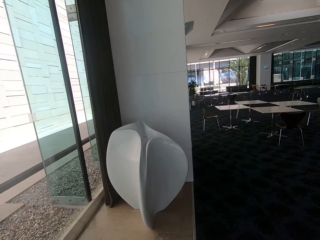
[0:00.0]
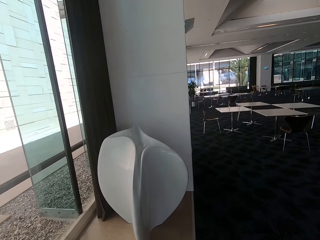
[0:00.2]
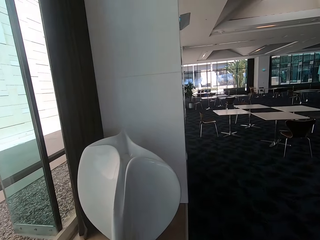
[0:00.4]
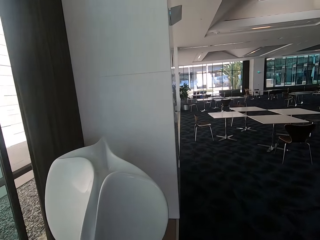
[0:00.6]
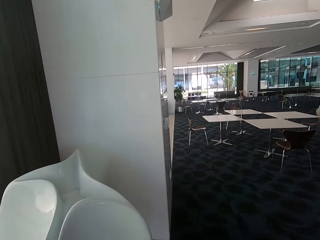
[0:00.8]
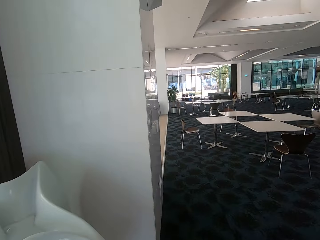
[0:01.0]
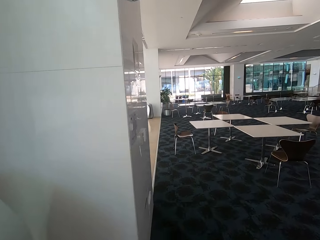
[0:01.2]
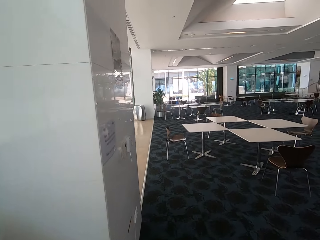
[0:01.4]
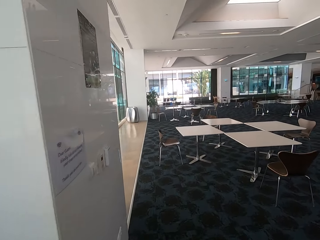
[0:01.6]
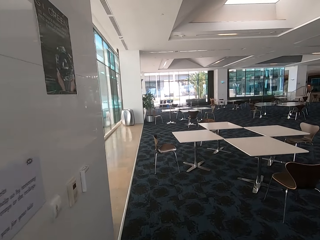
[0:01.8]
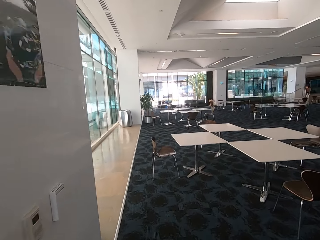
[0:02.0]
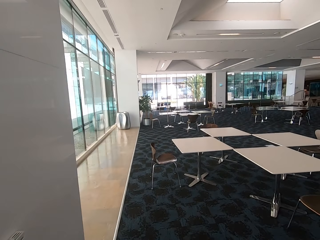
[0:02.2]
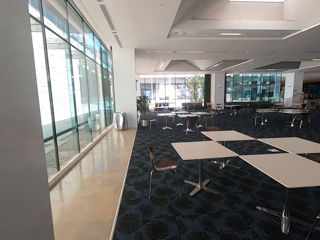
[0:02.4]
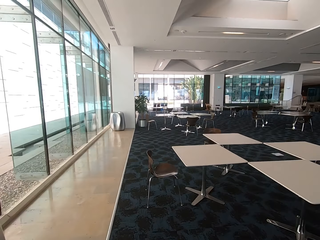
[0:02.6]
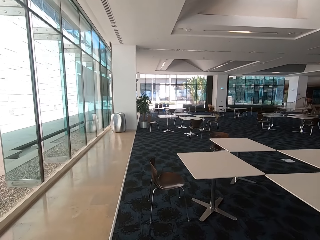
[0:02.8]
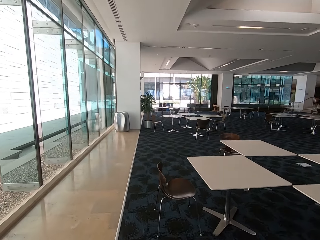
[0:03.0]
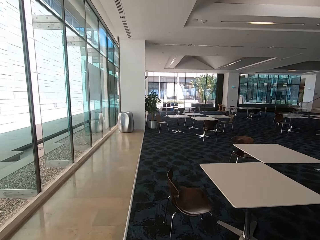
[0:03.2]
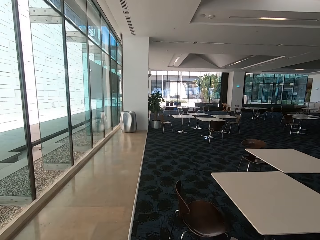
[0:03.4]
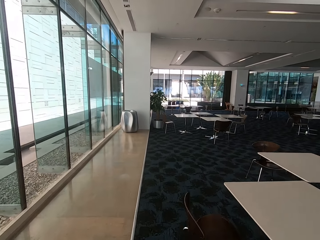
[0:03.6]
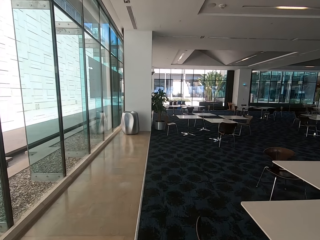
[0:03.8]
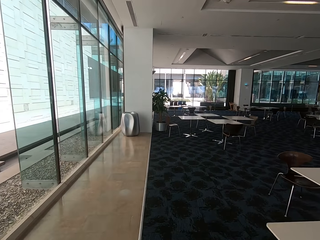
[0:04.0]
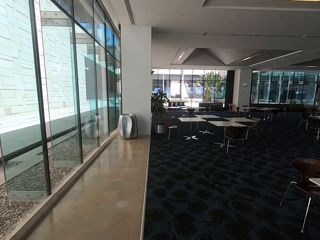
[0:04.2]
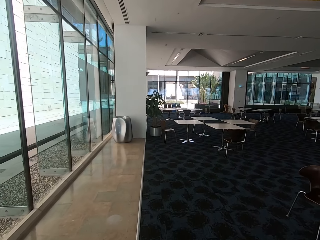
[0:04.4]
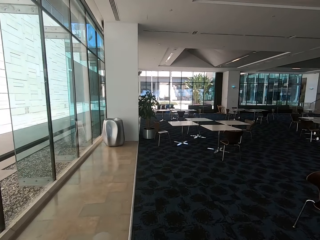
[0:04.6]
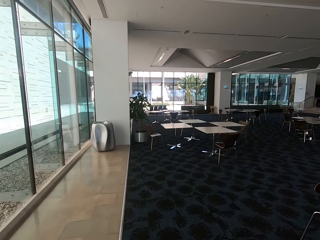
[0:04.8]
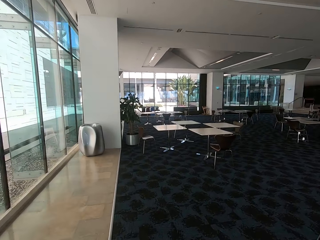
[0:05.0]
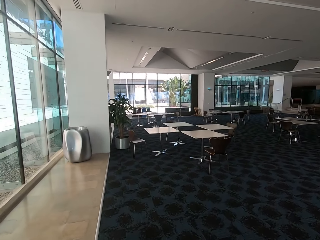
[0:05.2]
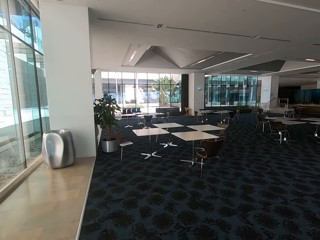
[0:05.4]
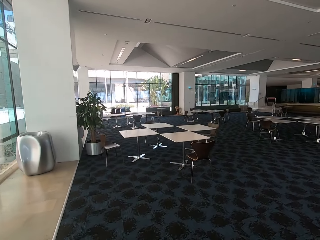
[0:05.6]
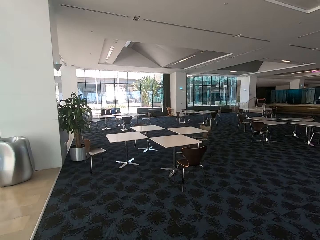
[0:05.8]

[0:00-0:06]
The camera wearer walks in the restaurant.

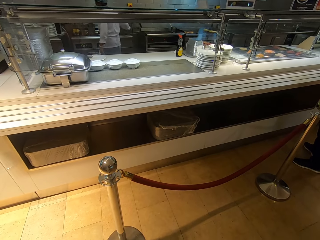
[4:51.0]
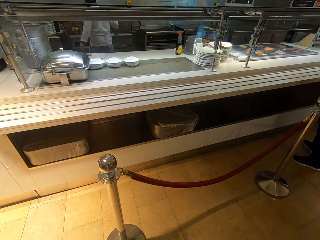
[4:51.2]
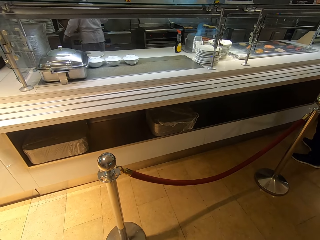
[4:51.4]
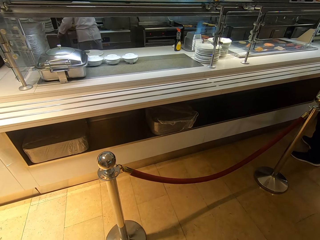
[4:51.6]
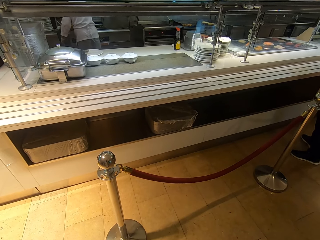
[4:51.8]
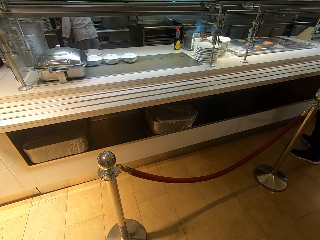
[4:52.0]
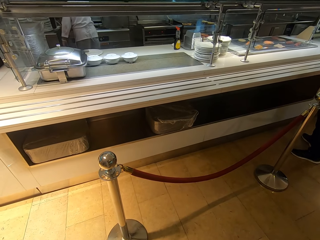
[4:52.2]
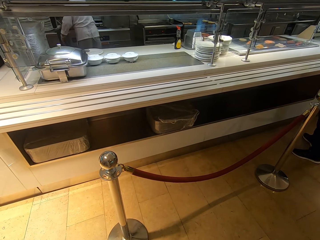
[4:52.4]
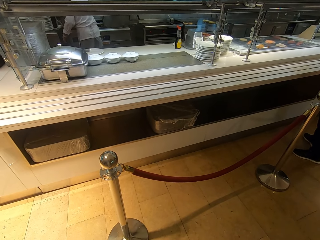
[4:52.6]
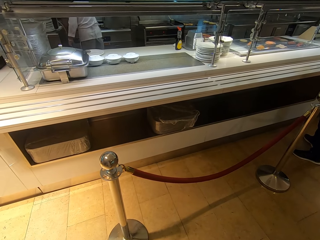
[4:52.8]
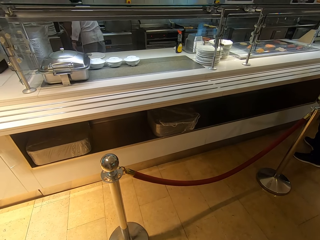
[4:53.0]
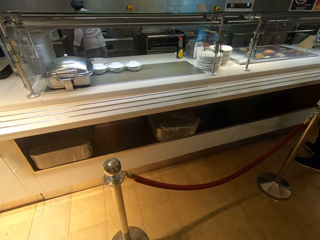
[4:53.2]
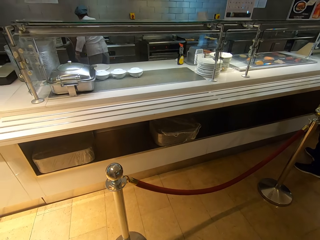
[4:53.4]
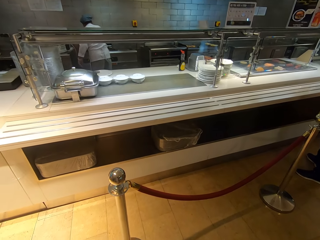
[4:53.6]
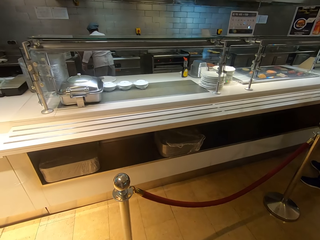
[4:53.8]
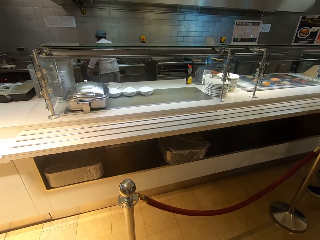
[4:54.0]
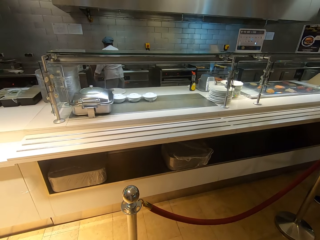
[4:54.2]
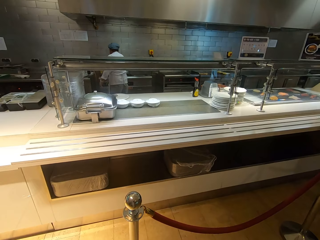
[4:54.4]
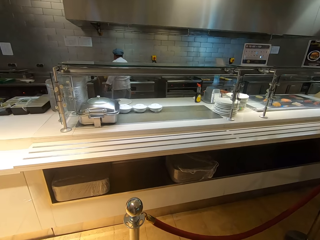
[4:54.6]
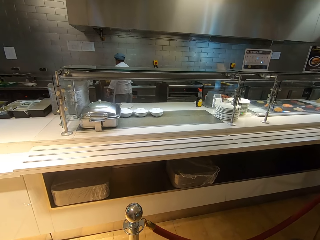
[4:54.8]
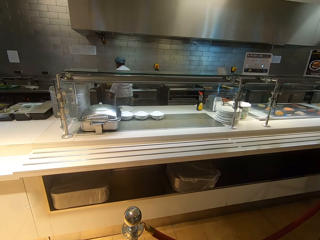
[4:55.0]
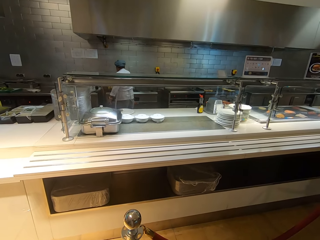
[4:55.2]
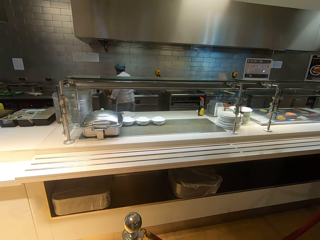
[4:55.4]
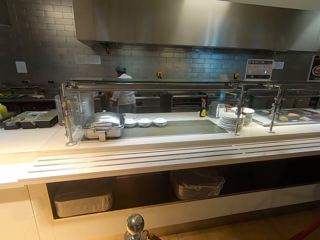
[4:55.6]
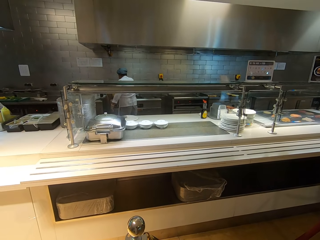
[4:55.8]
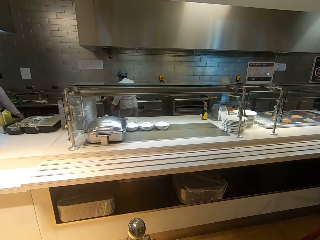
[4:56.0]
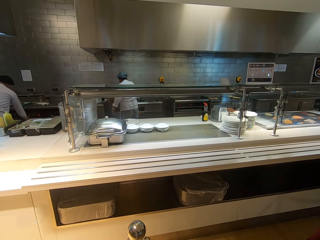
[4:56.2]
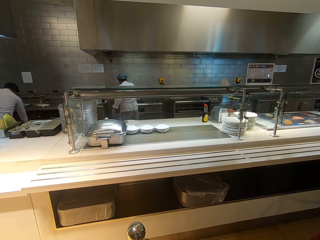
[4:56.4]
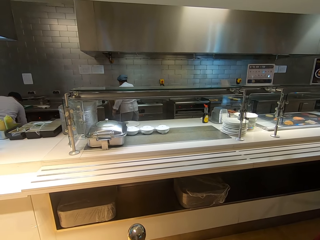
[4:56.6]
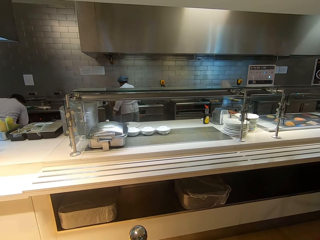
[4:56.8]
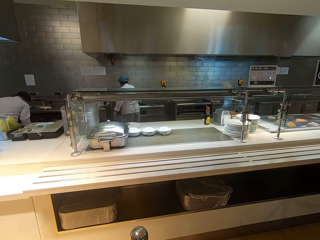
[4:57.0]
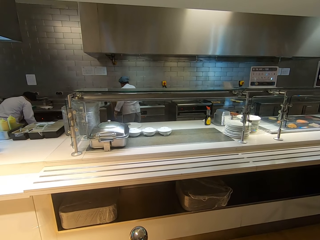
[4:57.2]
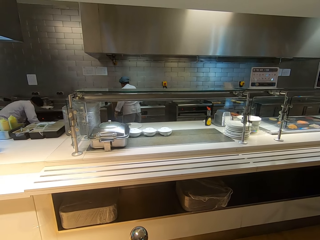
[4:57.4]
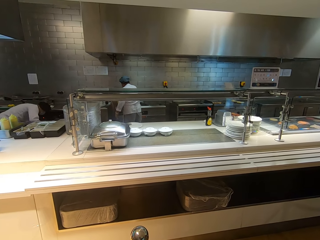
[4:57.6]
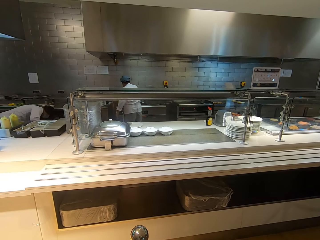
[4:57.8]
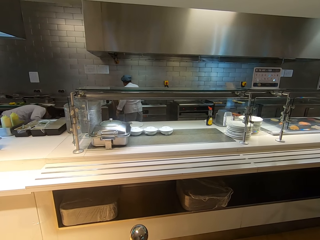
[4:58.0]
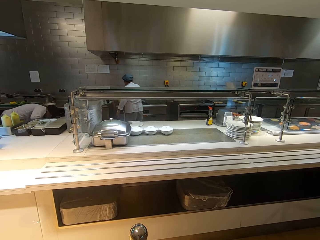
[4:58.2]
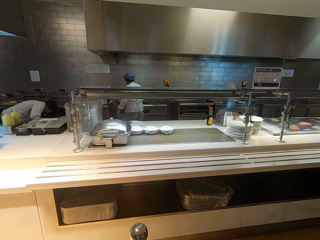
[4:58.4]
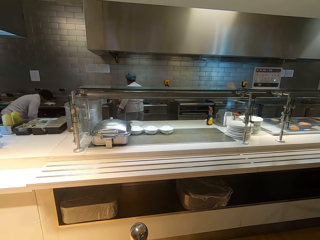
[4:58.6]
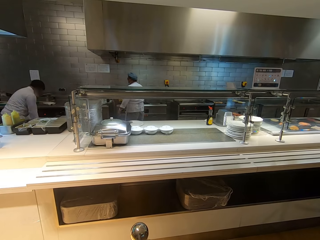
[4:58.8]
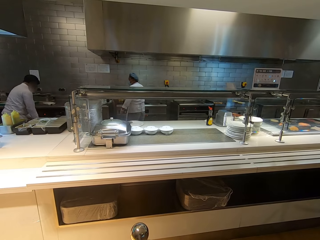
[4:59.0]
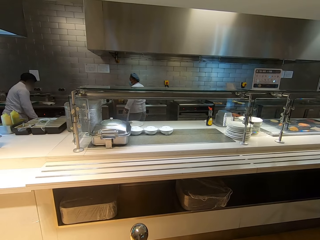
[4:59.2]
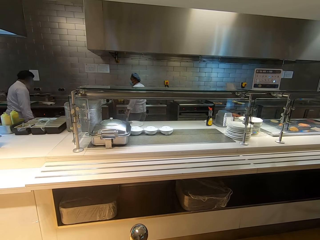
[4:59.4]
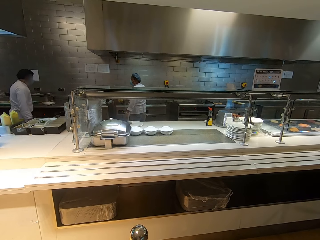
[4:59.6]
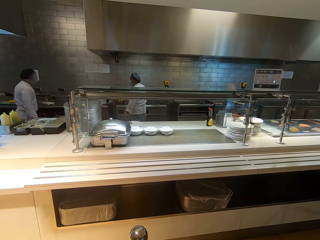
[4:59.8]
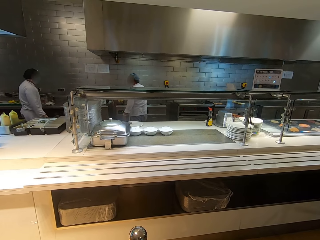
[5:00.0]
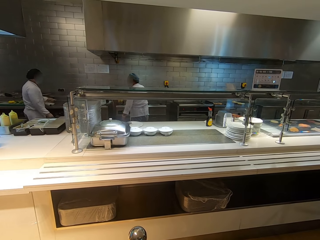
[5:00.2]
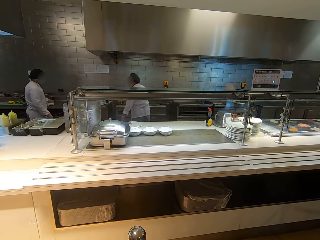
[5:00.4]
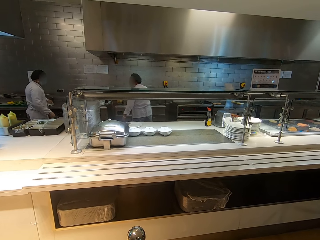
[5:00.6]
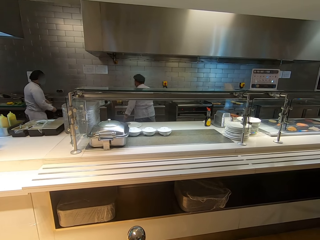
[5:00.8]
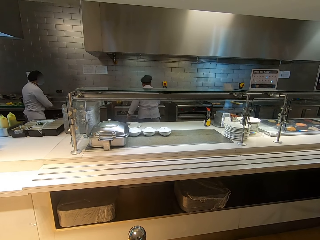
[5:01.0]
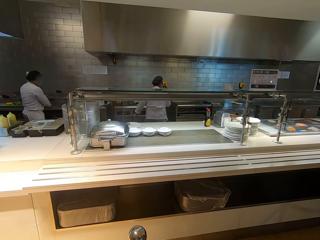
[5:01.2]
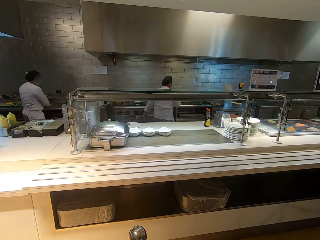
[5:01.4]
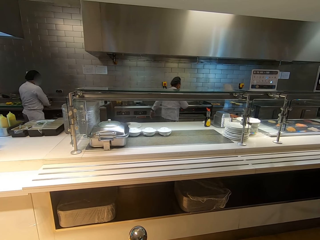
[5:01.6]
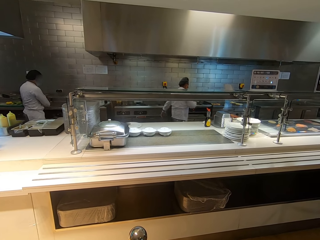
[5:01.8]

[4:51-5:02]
A man operates an oven. Another man bends down.

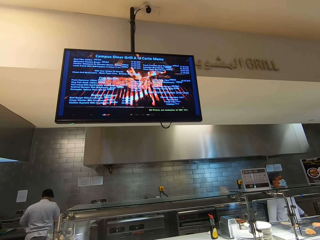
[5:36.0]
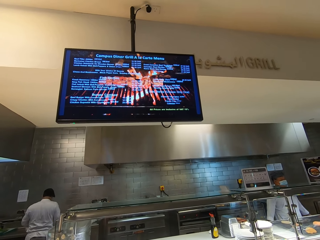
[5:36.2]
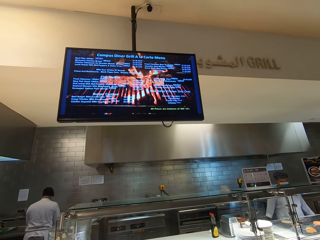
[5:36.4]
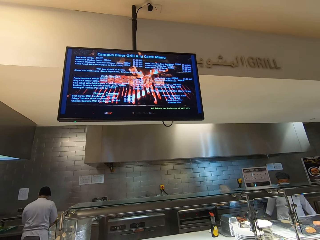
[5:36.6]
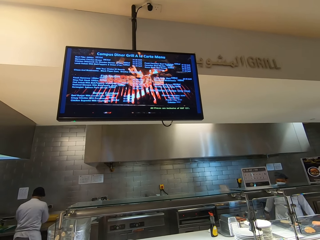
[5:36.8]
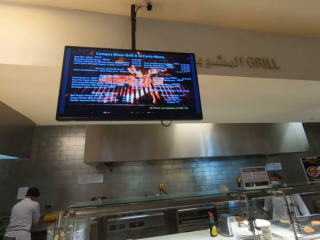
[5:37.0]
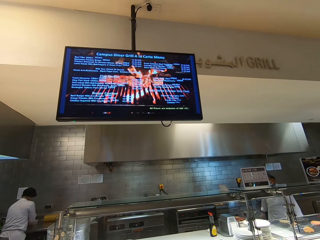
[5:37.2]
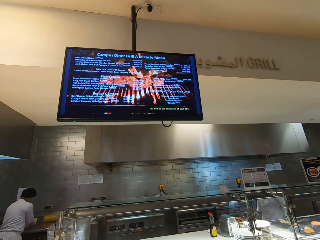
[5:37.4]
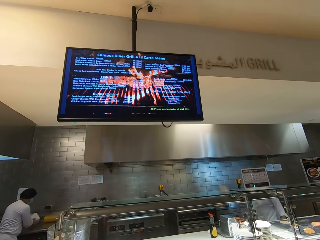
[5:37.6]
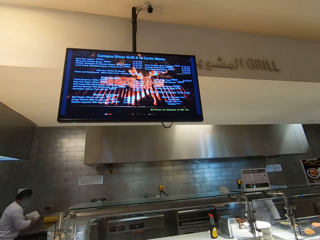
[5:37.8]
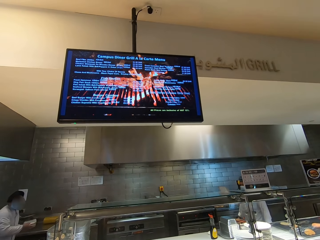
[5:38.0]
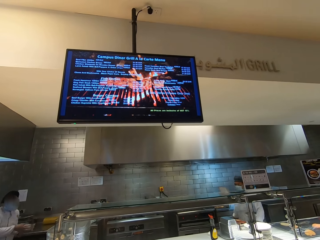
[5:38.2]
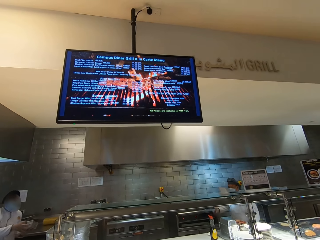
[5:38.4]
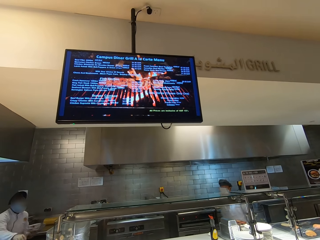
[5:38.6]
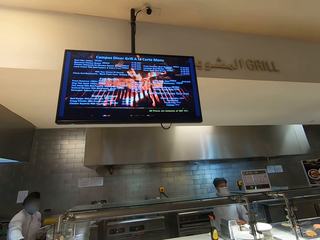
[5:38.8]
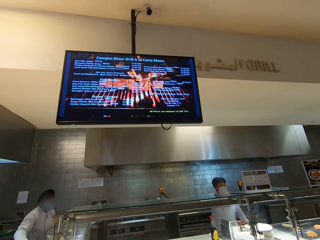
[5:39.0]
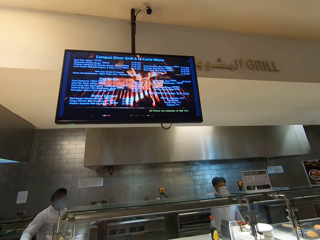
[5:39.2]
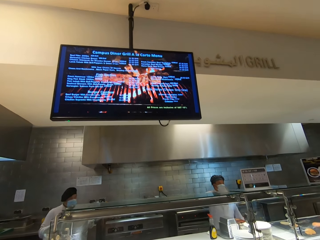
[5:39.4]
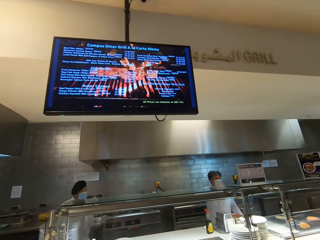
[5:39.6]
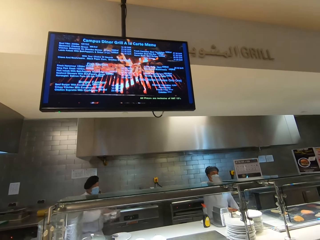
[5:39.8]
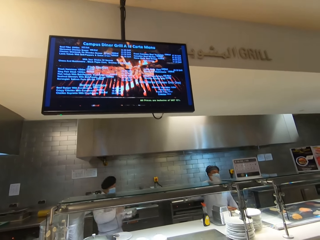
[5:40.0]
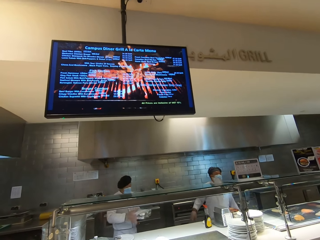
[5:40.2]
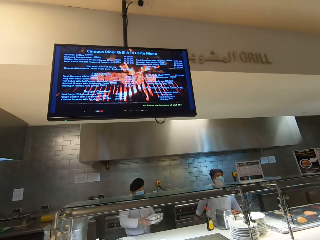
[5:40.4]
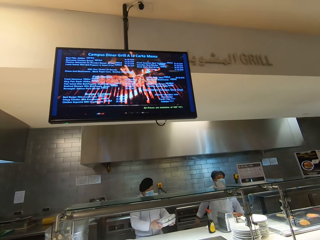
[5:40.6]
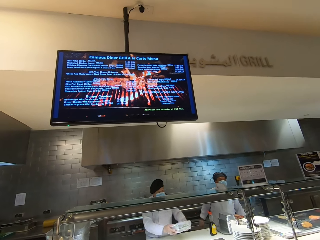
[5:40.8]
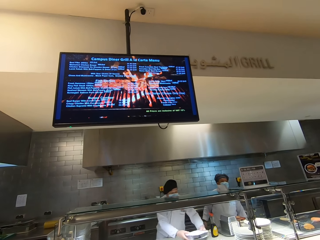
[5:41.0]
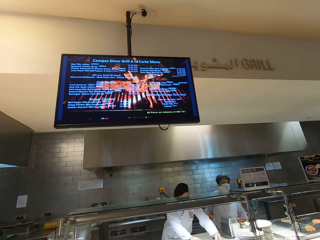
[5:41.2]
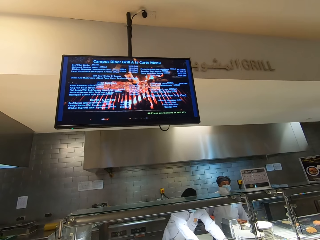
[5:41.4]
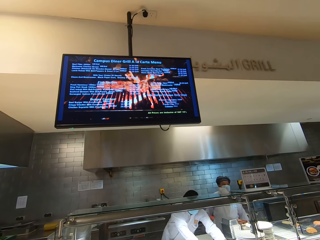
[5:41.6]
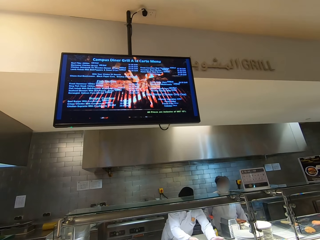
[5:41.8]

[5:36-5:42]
A man picks up a container. The man puts the container in a food warmer.
